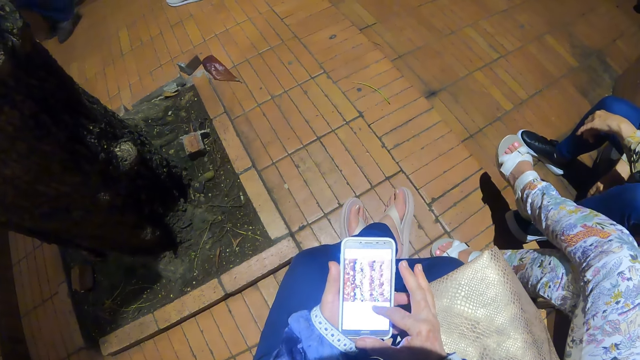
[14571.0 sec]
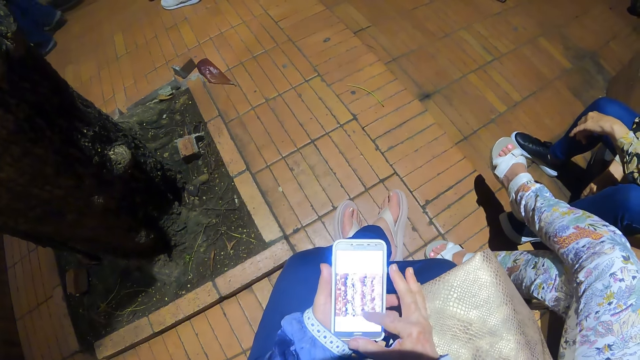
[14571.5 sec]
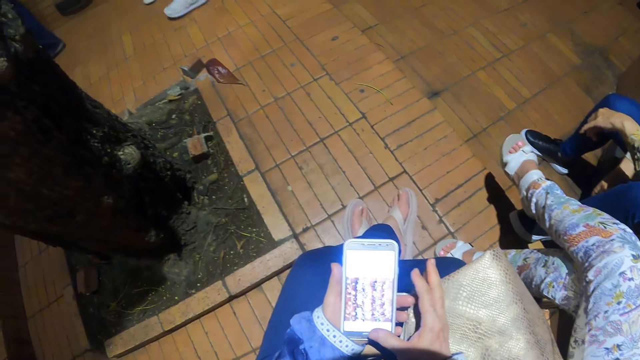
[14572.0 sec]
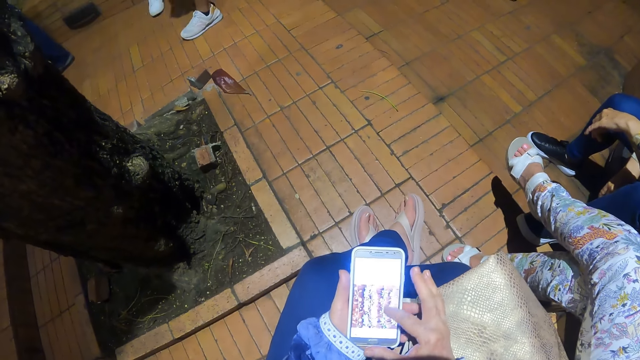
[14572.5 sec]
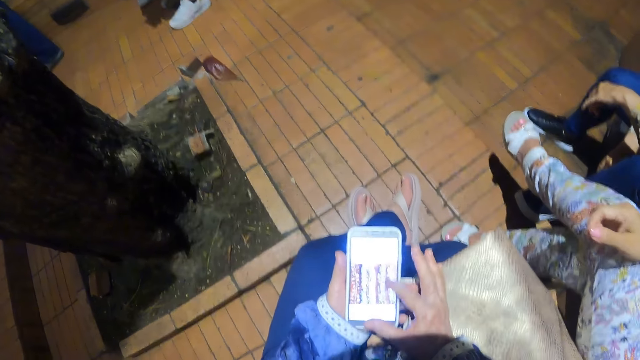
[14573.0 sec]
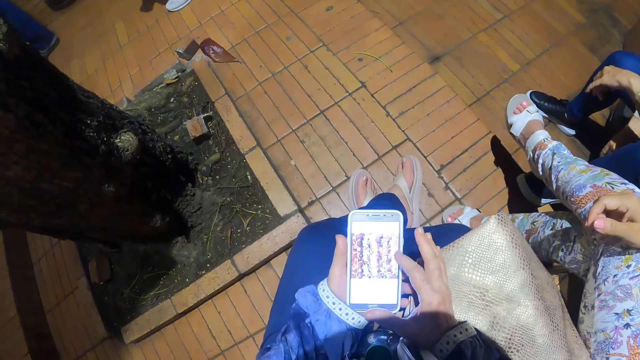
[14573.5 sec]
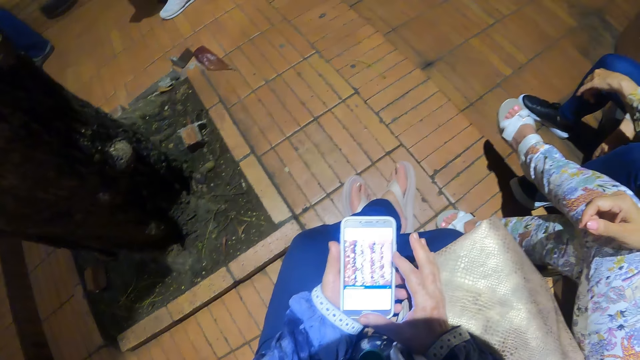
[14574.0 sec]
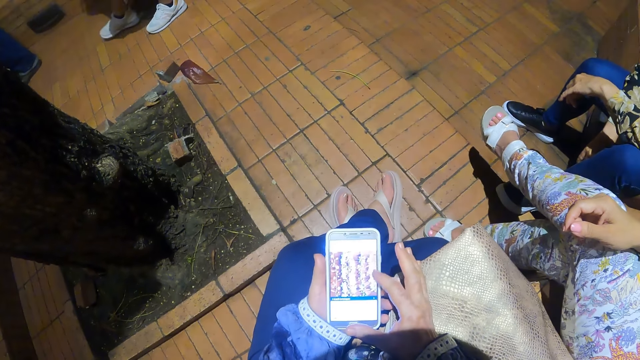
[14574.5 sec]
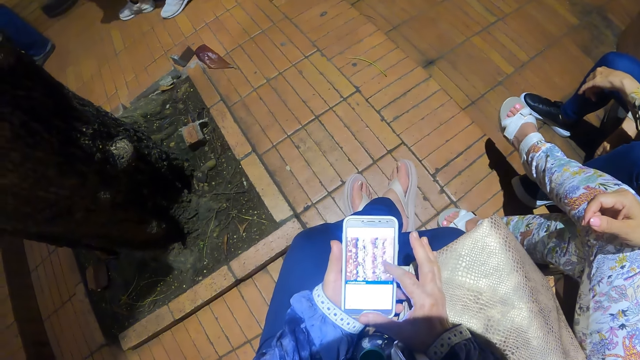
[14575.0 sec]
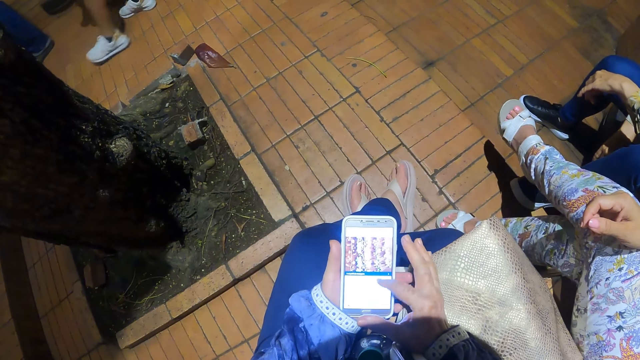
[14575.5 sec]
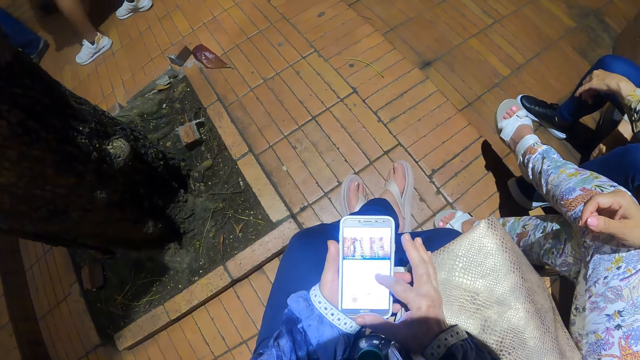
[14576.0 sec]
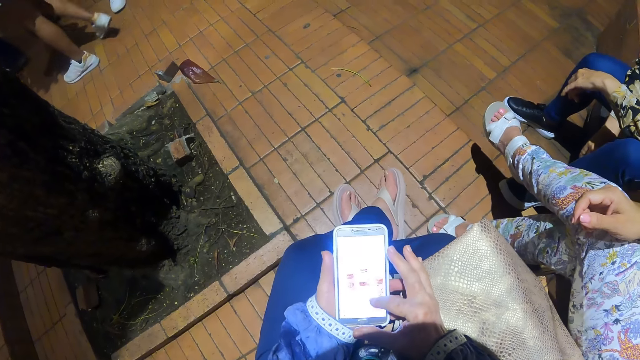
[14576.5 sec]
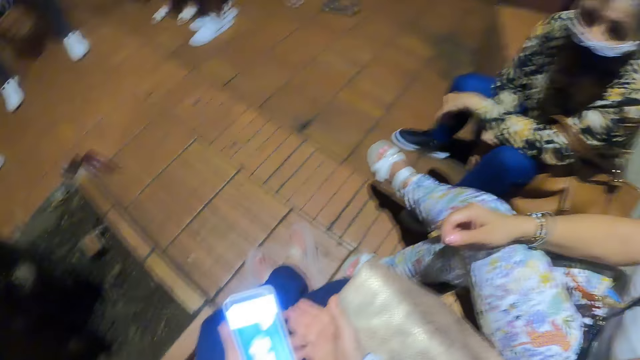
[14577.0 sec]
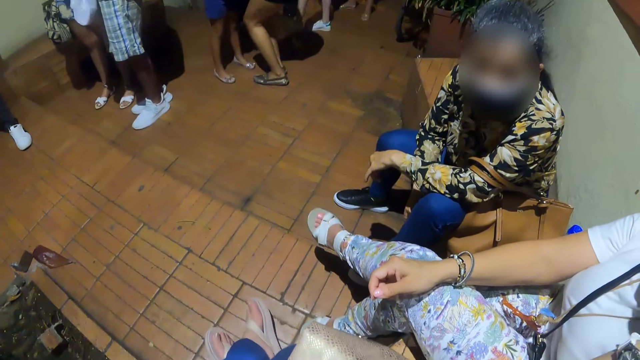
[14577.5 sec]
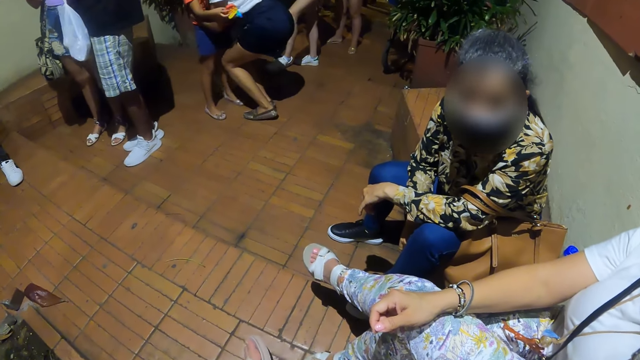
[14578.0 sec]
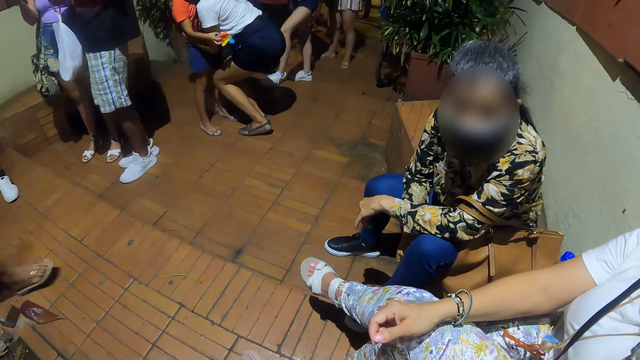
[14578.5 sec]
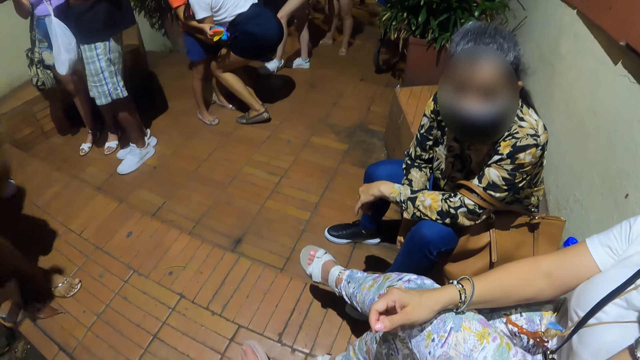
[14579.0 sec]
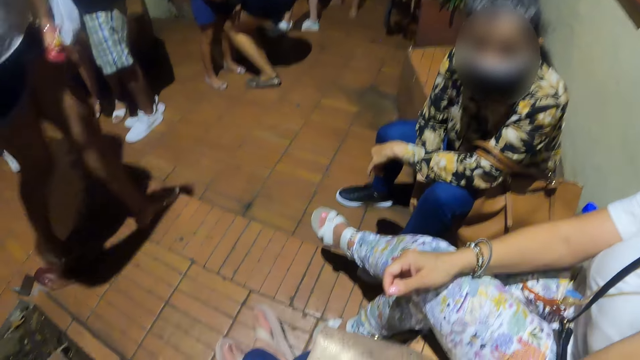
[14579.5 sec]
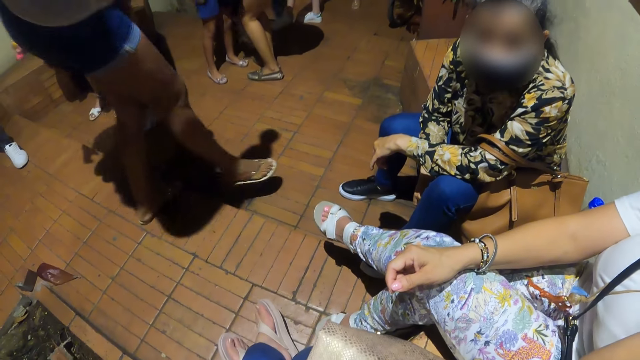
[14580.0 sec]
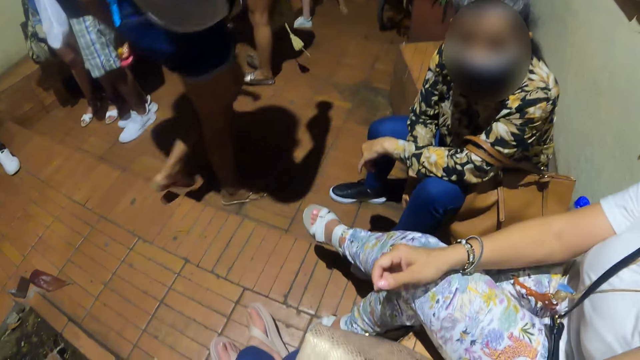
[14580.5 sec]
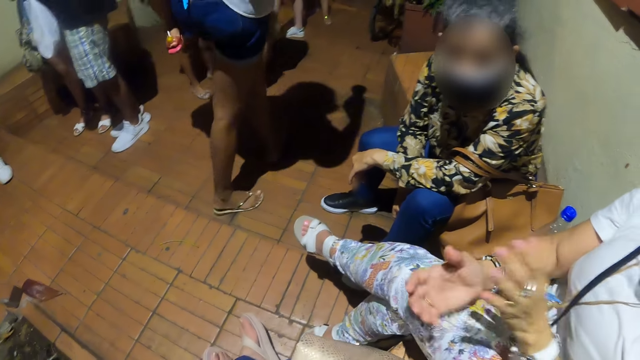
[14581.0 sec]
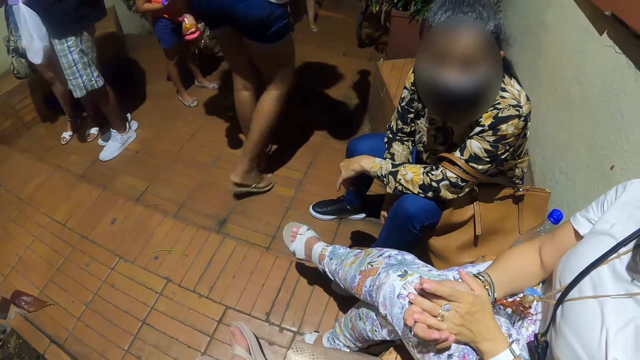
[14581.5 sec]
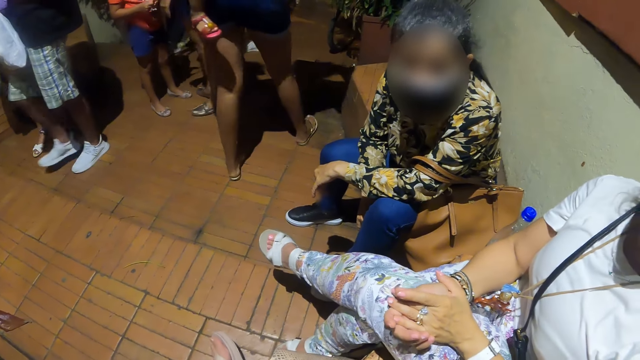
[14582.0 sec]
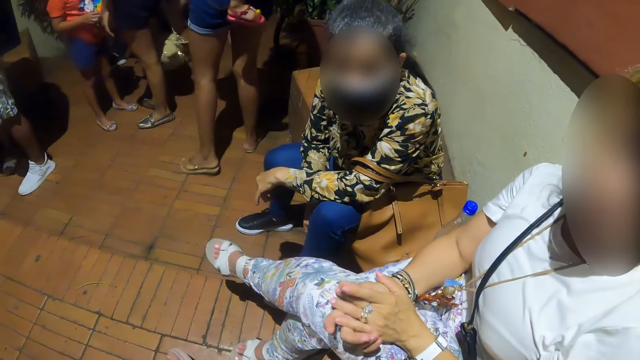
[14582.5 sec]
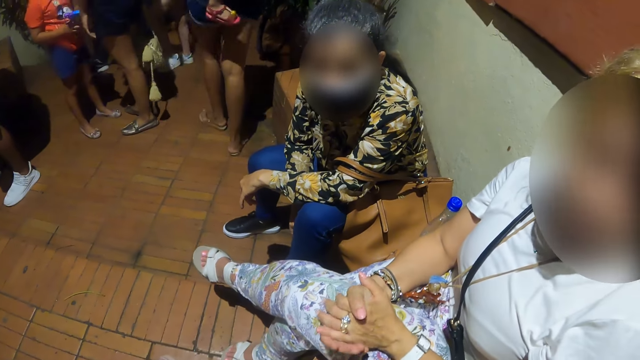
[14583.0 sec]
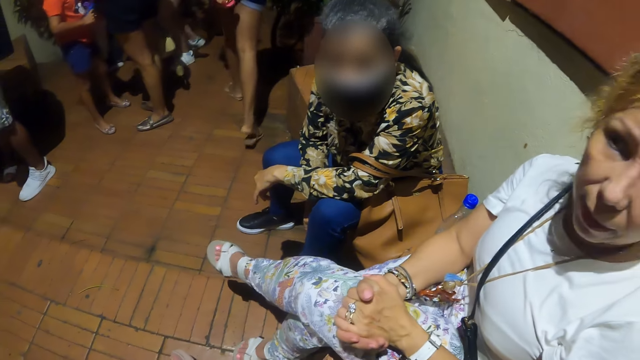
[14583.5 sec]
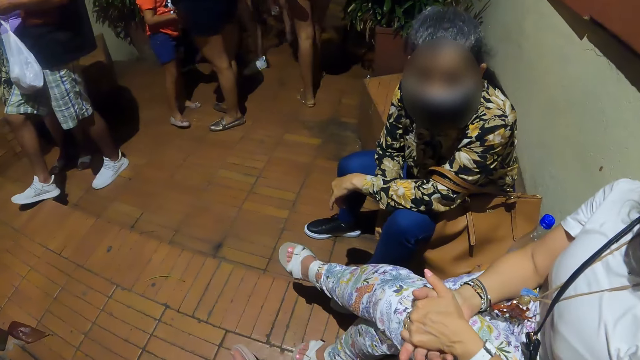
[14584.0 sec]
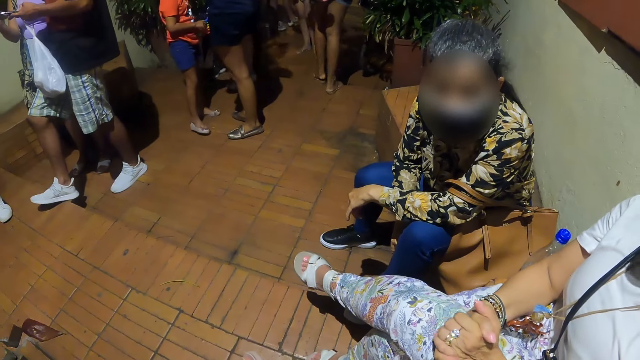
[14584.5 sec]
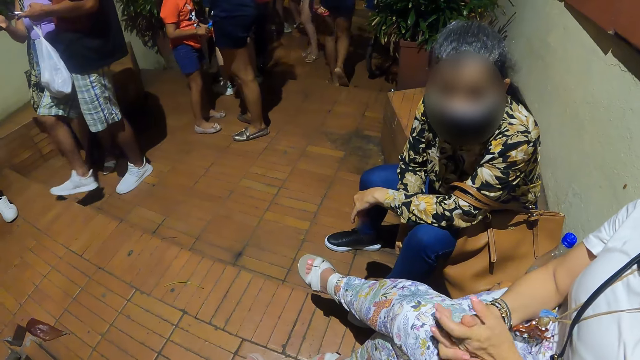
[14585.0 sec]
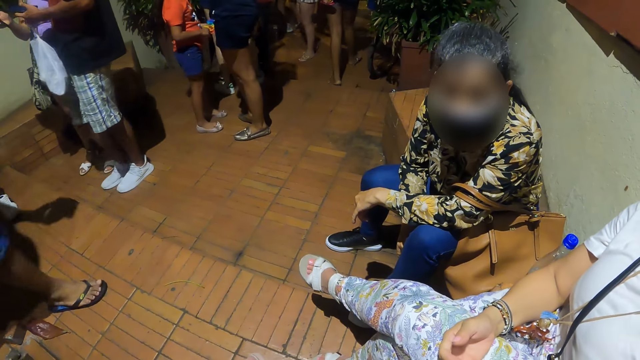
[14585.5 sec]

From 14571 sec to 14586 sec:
The camera wearer speaks to the lady and another person. The lady crosses her hand.

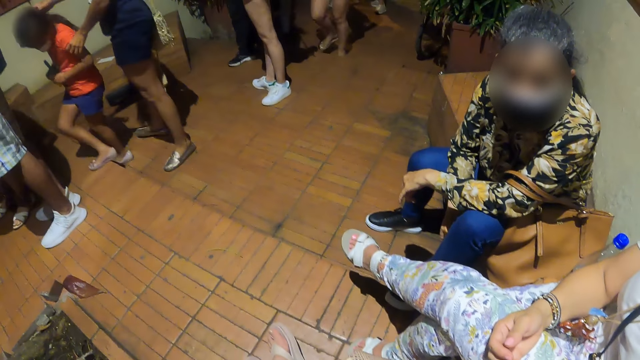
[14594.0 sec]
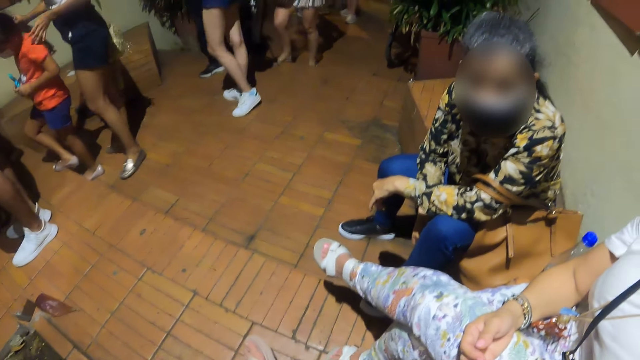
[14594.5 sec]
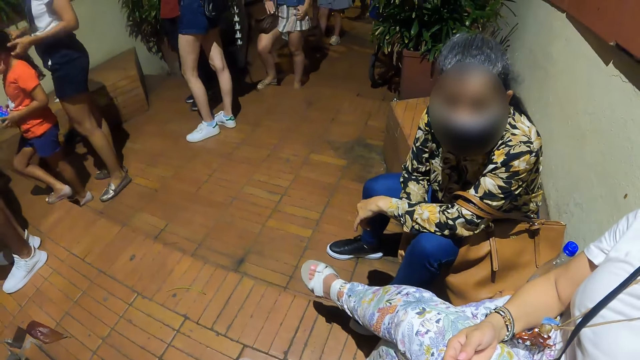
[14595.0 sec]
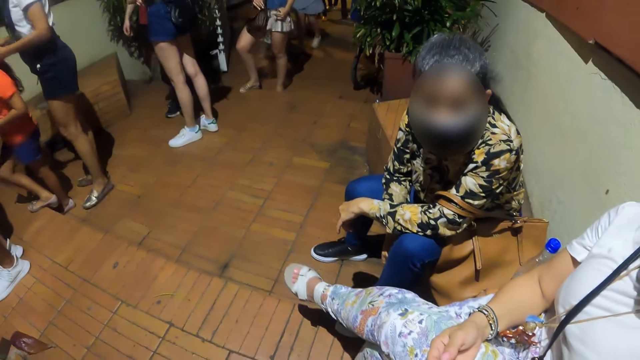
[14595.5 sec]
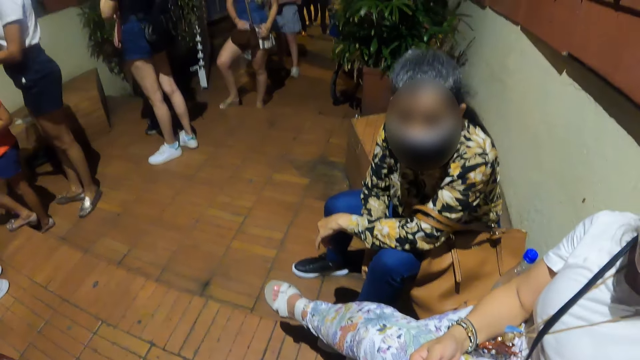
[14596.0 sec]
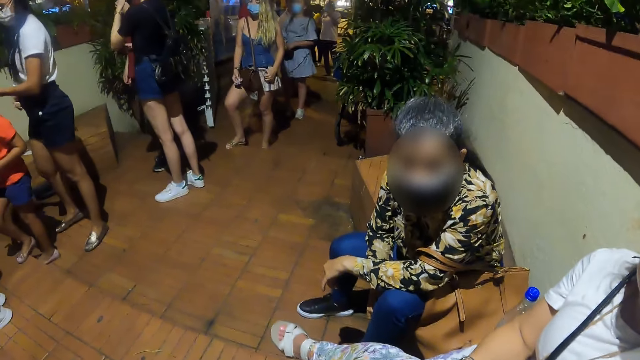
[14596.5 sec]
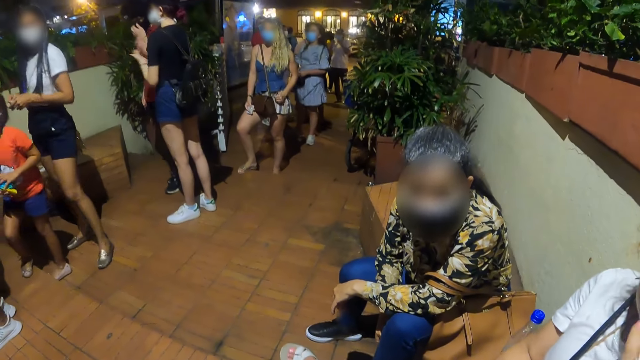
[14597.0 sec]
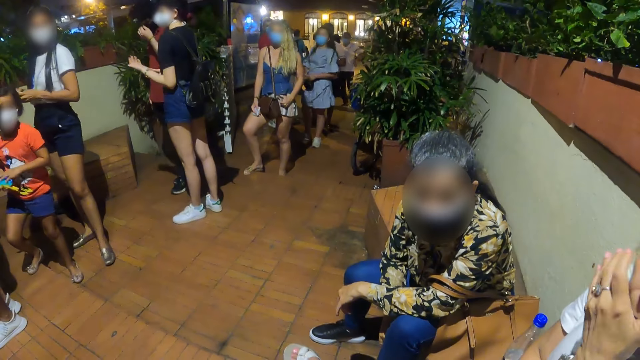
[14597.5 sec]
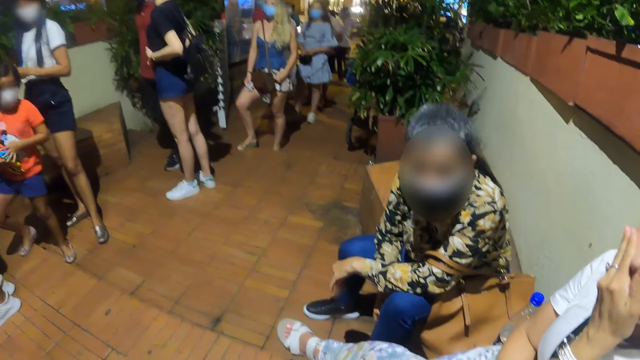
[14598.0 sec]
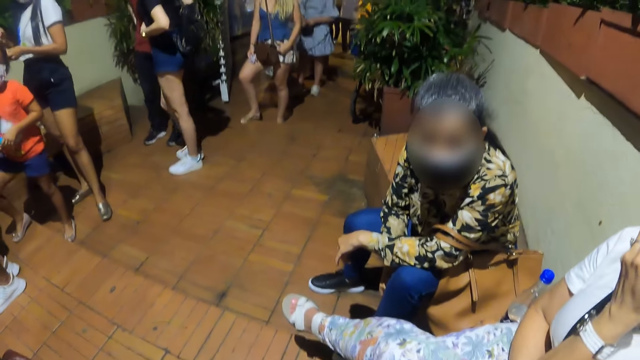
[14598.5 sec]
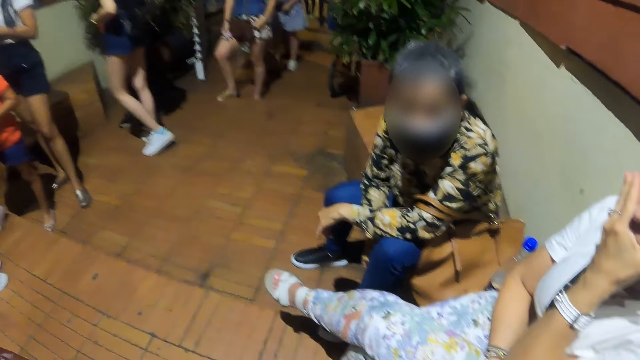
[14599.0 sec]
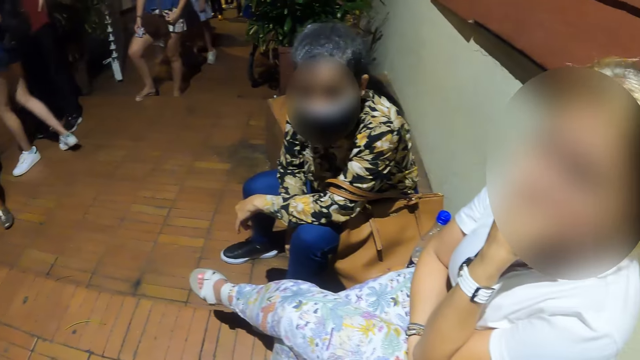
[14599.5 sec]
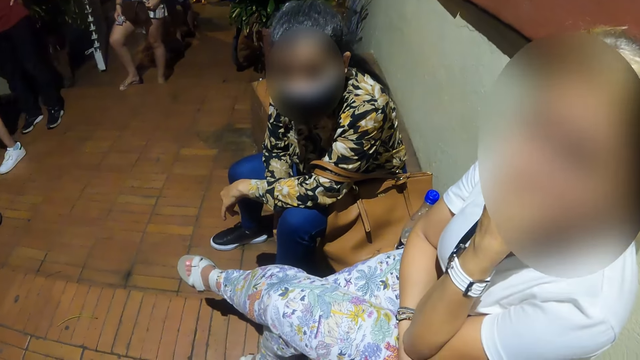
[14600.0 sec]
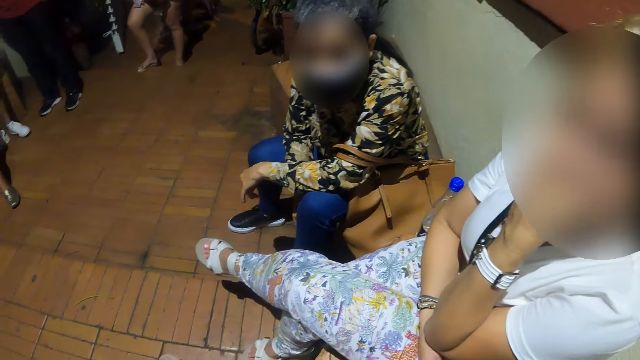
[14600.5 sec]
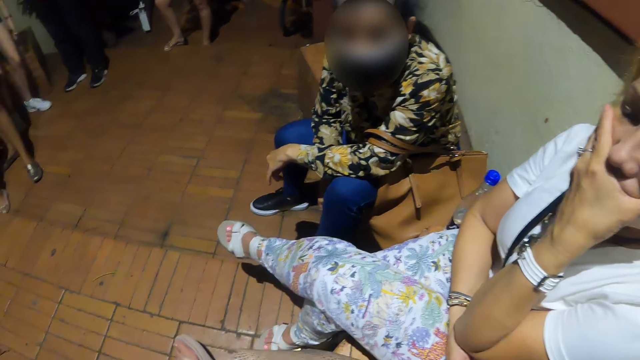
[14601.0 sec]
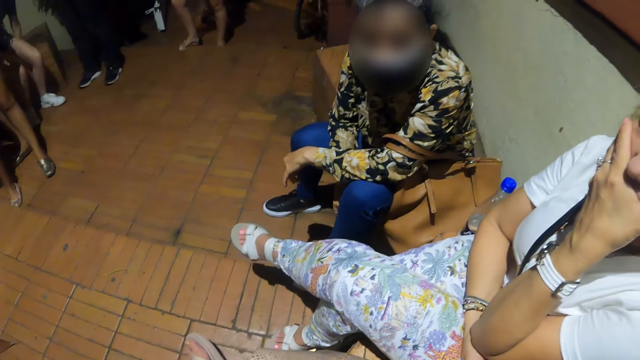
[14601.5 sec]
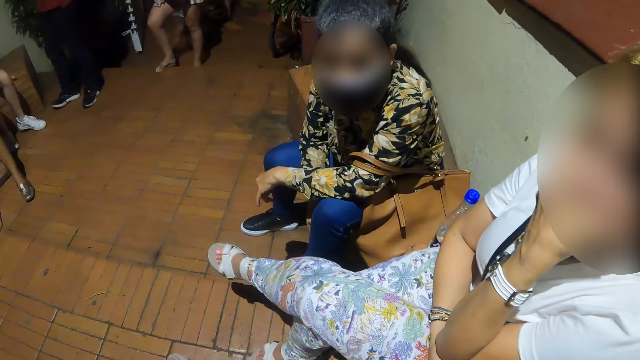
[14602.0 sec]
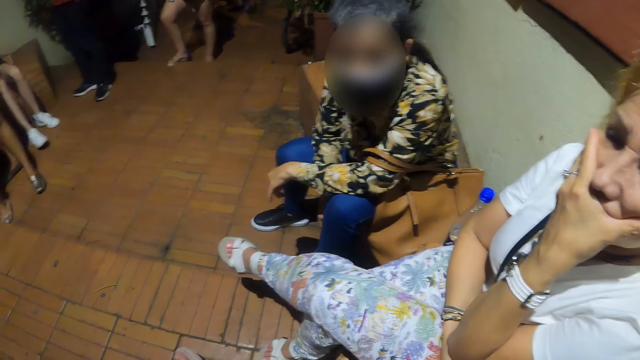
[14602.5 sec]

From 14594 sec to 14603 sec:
The camera wearer looks around.
